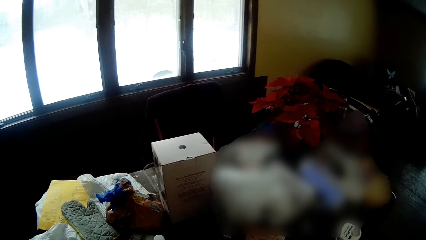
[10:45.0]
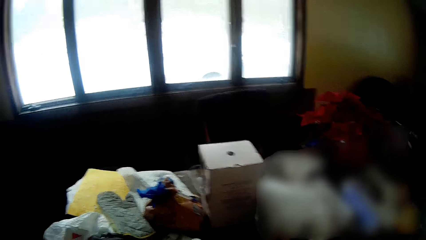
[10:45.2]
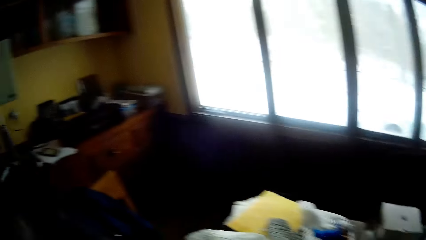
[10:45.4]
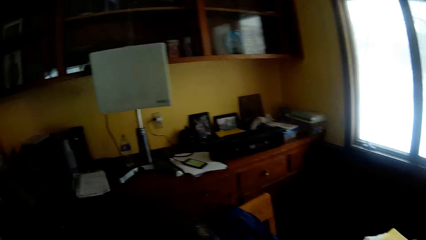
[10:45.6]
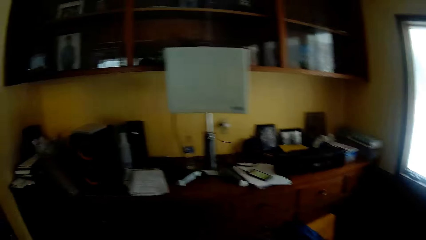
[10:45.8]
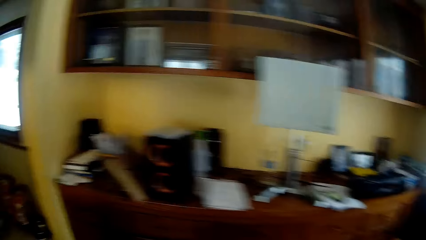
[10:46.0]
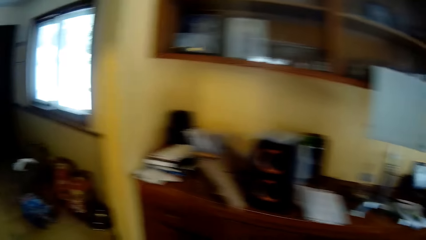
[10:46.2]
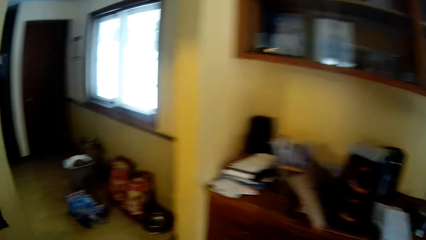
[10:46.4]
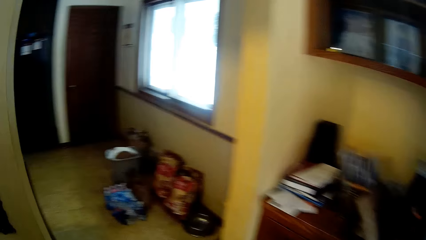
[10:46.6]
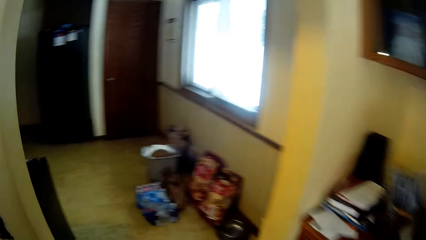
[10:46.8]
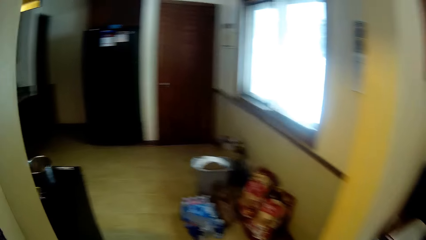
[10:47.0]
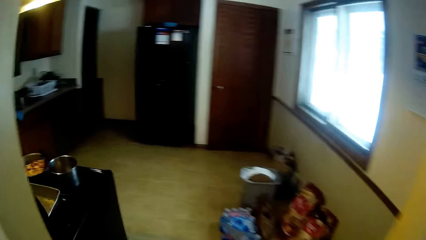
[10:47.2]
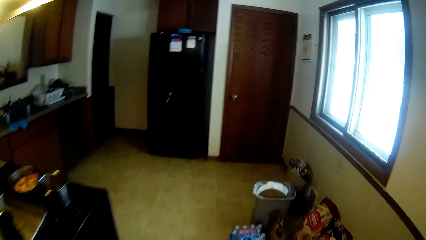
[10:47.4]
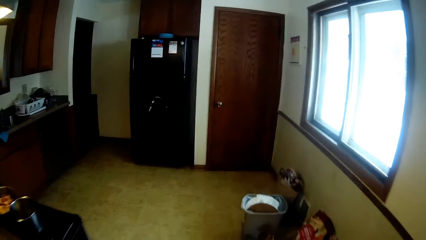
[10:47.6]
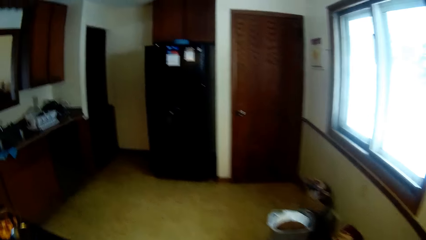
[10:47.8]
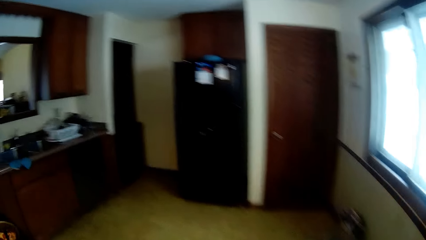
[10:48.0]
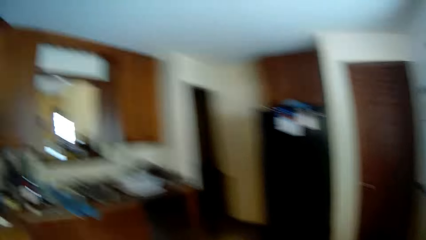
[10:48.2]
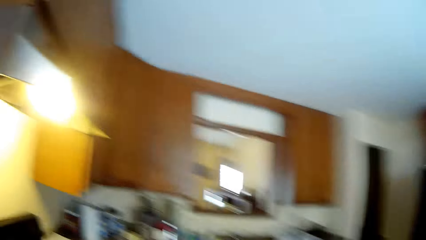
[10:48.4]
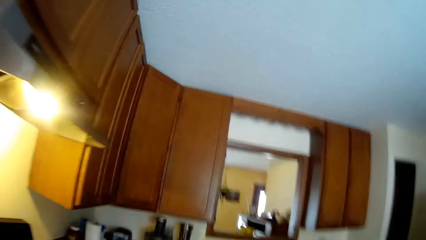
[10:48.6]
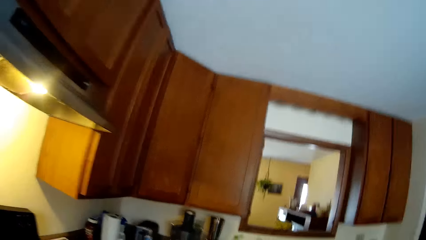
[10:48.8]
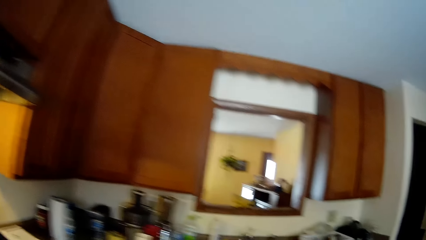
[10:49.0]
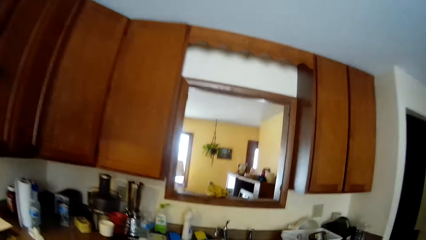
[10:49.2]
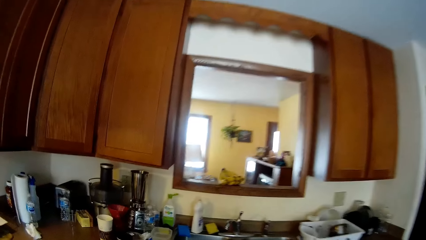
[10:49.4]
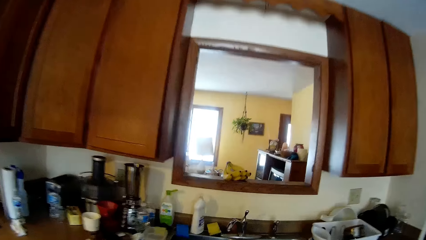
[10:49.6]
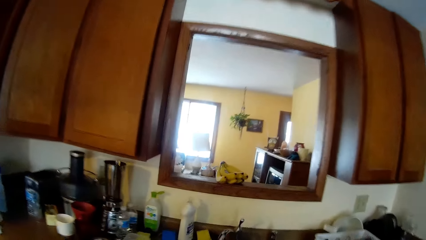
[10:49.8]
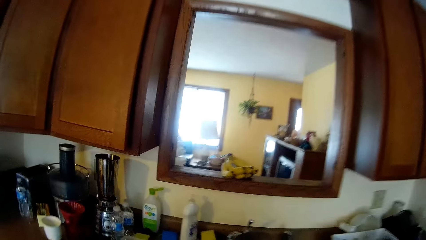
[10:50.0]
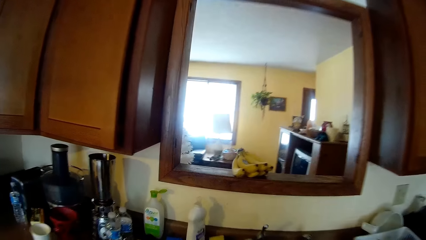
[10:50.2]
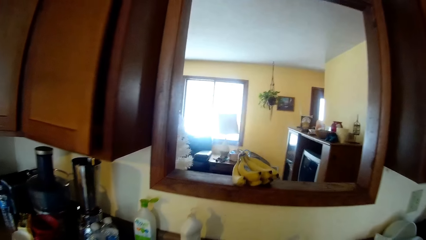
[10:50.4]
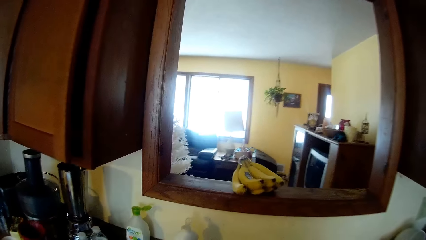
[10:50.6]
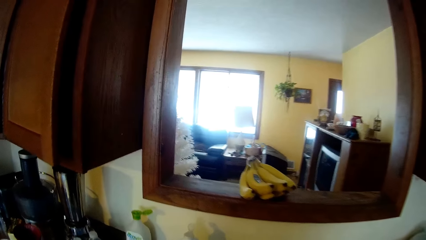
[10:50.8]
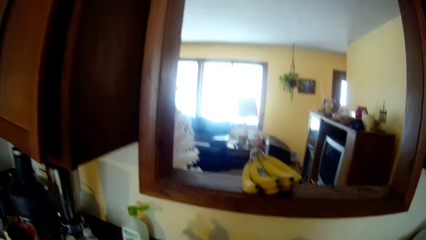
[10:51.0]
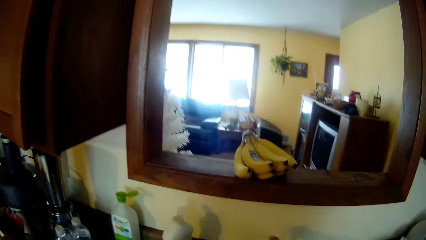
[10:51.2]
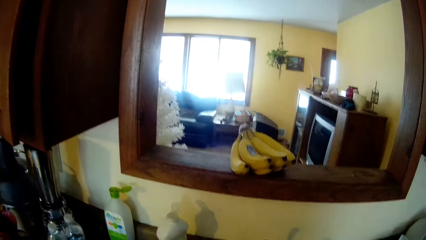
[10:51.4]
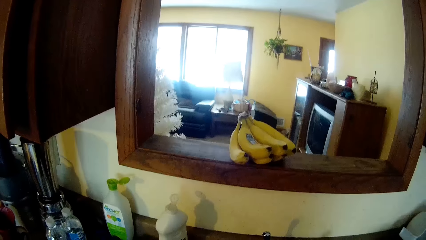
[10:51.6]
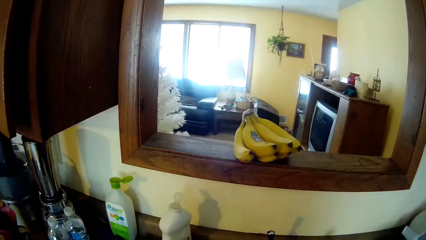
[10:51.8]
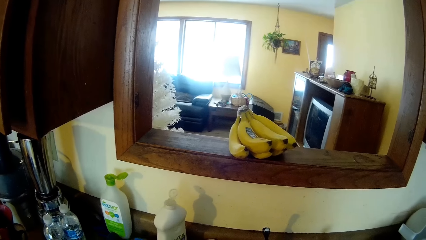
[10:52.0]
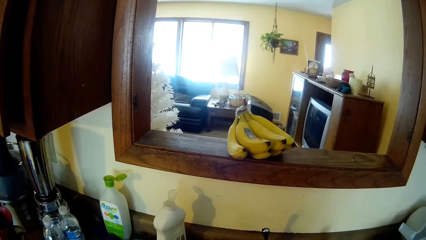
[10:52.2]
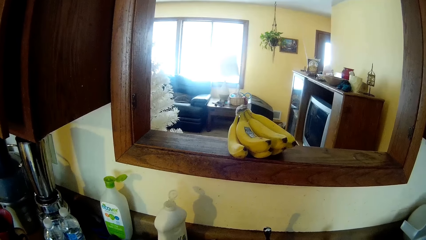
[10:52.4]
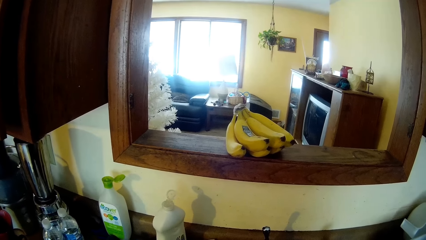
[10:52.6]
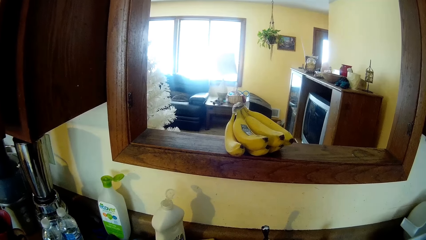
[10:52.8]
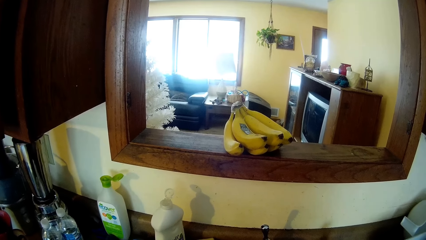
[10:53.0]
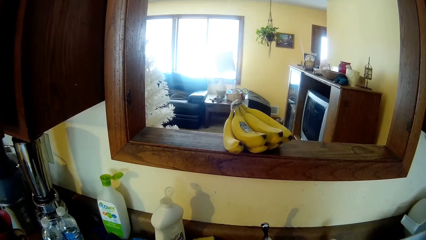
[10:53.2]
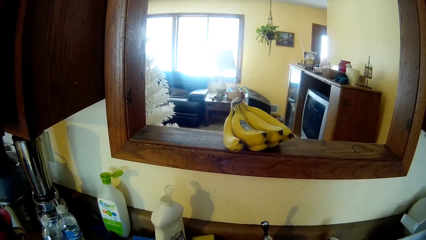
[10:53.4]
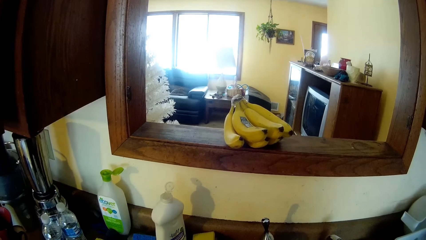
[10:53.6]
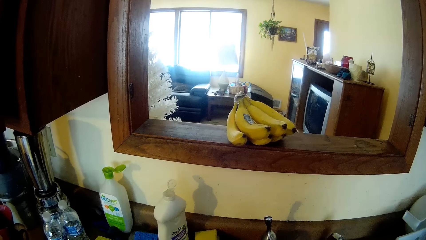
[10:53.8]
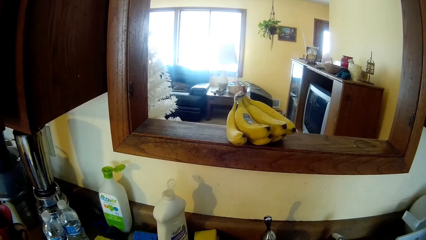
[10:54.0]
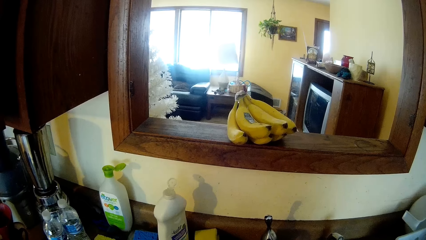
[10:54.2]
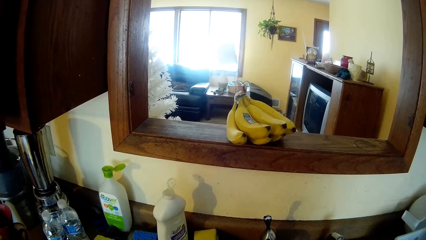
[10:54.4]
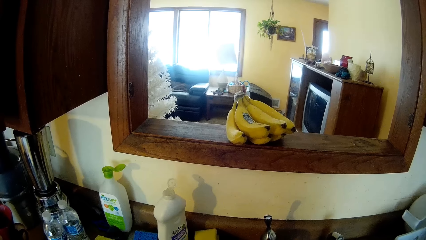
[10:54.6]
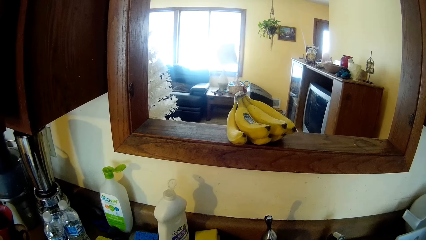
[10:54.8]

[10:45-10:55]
The camera wearer walks out of a dining room into a kitchen through a corridor. She opens a tap with her right hand. She stands near the kitchen table.

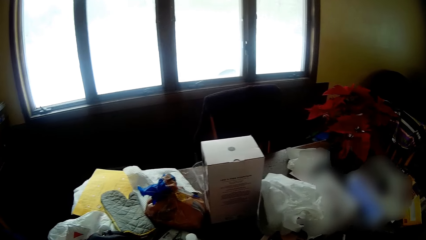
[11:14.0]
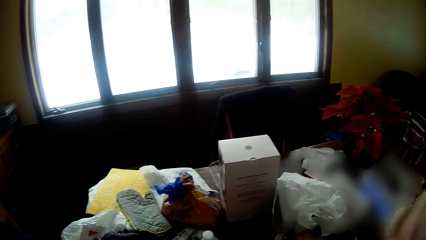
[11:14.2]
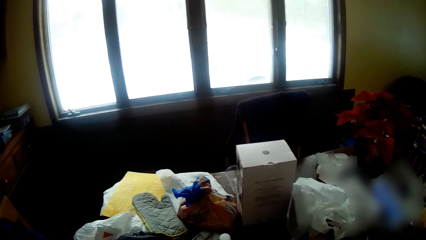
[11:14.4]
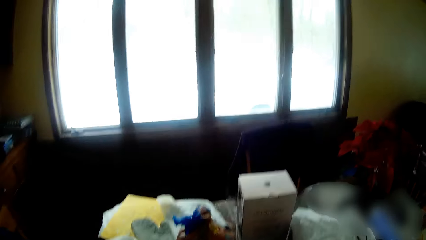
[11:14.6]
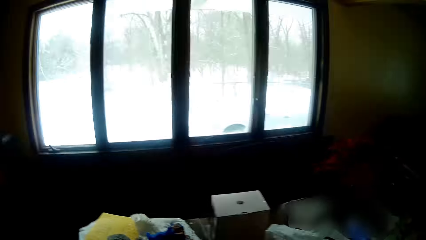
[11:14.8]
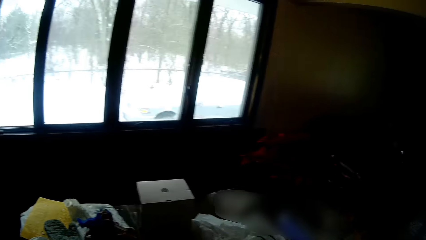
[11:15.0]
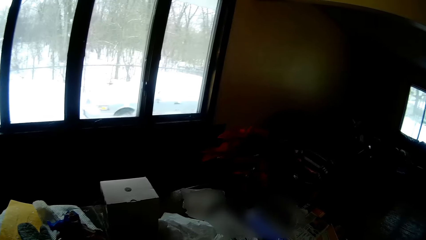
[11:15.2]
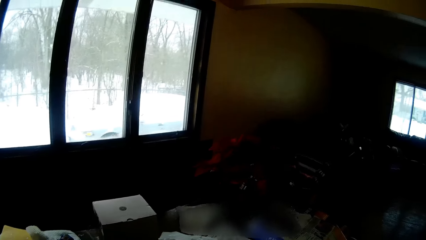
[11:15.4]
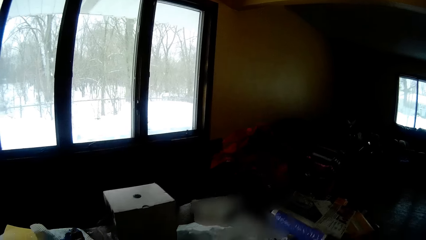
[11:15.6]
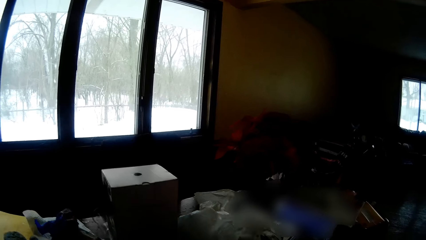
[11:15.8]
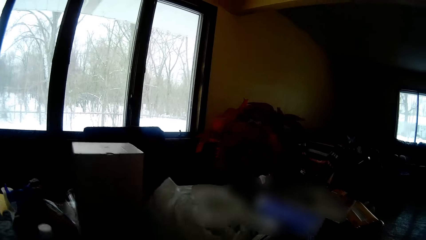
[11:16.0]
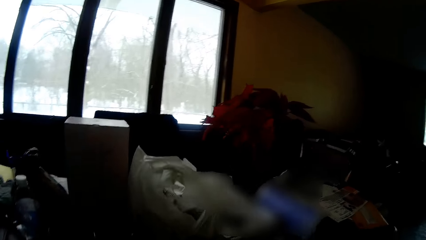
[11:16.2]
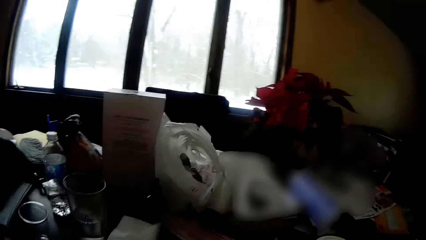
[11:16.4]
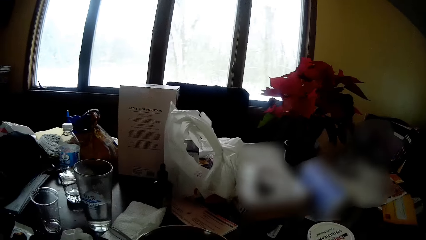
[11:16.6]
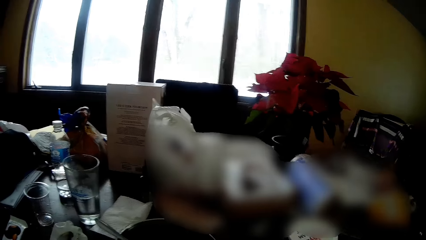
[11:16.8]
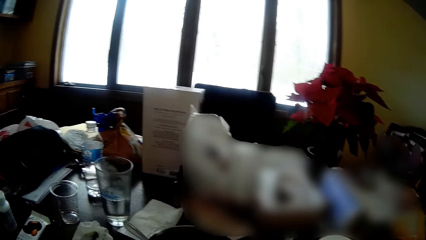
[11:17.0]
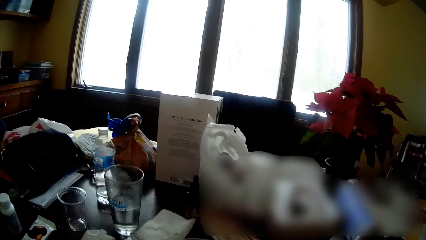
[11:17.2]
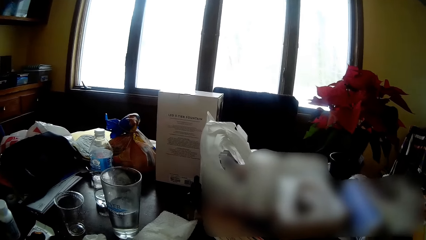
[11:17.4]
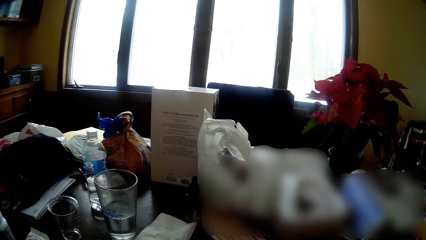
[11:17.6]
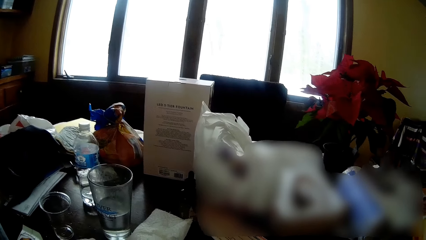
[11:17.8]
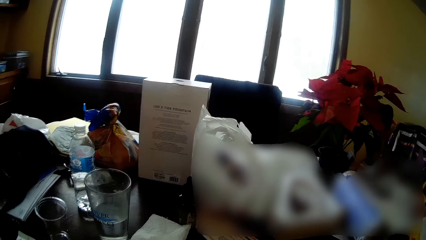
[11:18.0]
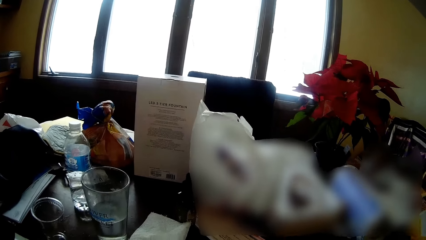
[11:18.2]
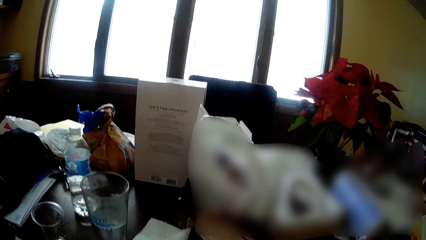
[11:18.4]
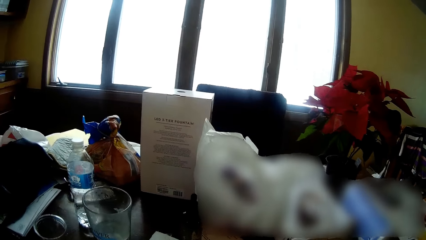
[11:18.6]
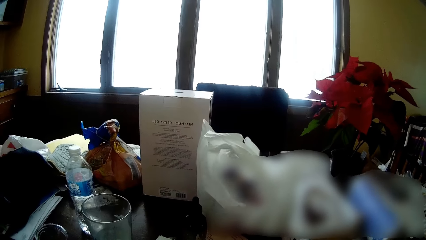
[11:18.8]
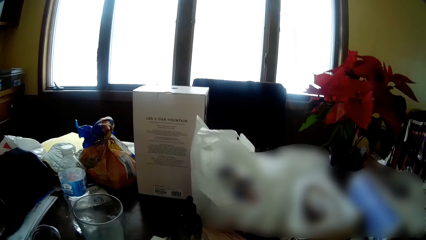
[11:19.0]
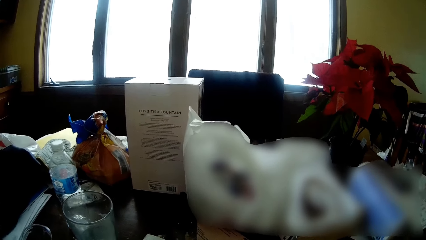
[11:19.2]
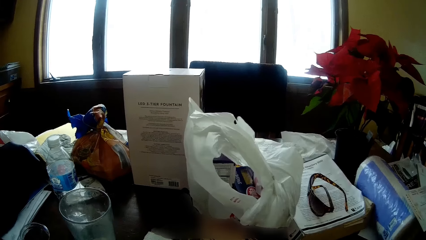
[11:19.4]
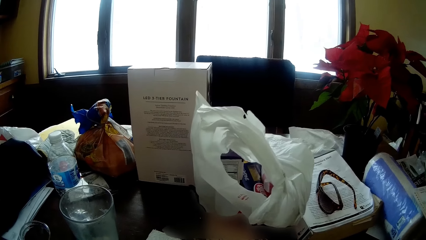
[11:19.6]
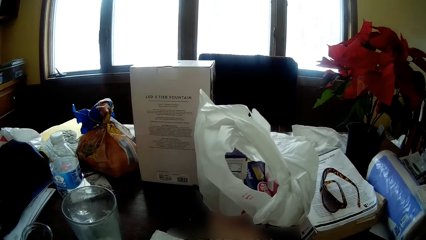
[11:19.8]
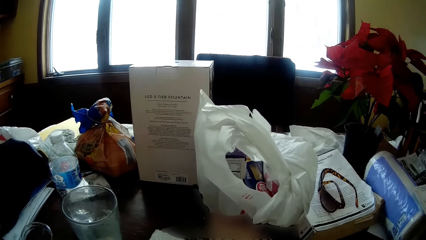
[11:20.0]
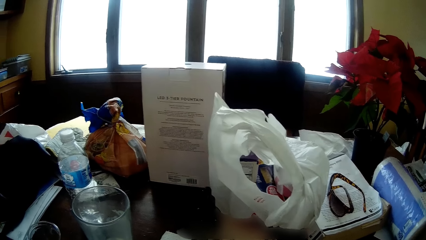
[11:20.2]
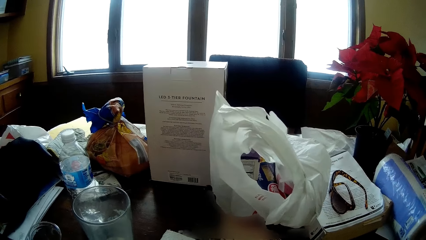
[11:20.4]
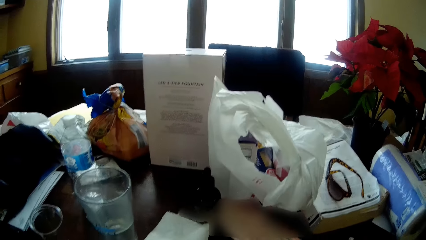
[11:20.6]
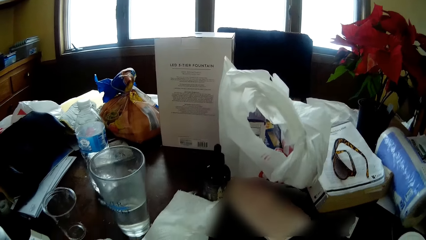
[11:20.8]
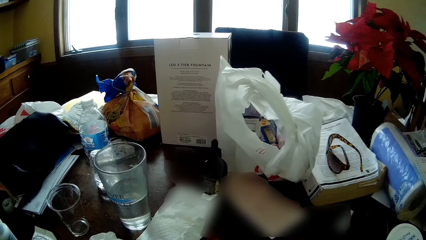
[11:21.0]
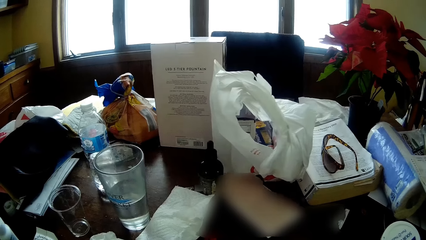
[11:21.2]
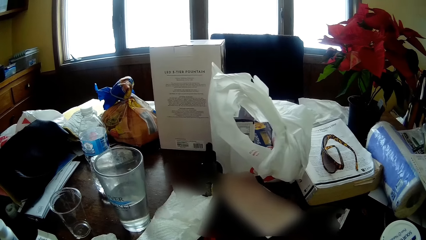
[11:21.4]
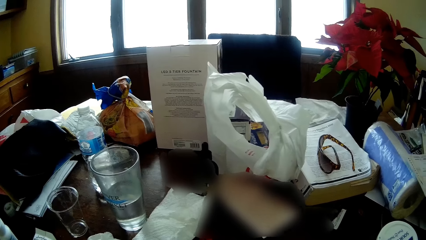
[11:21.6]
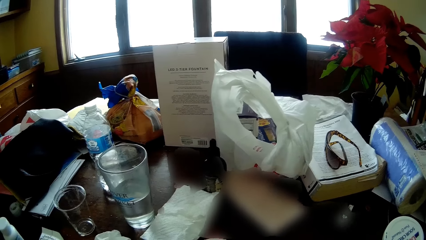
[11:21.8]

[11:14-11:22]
The camera wearer sits on the chair.
